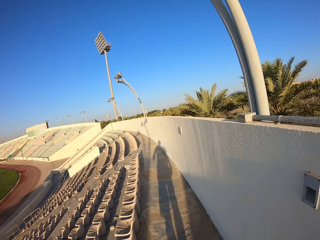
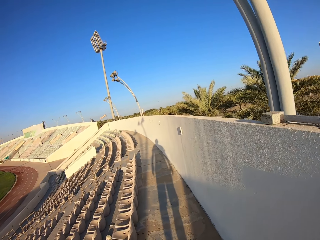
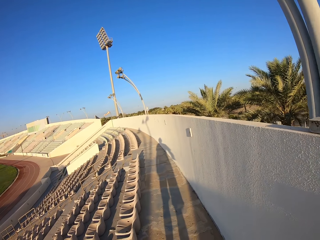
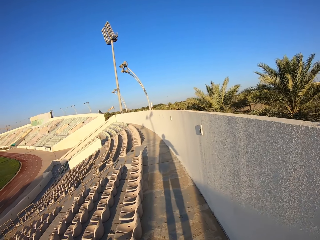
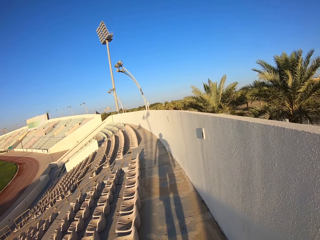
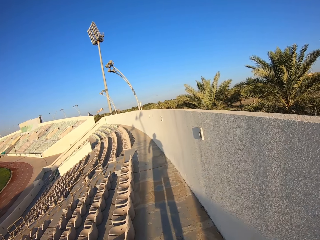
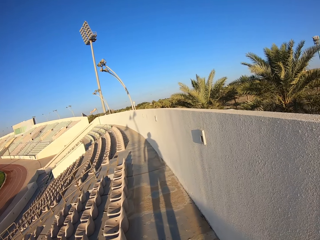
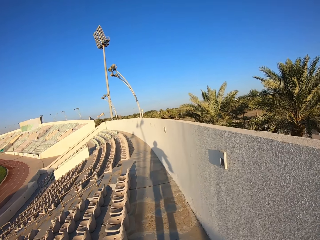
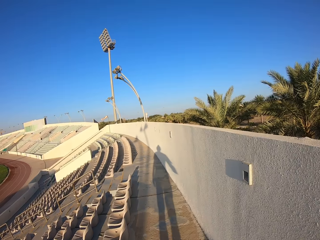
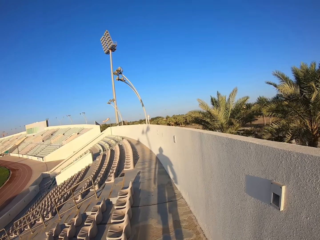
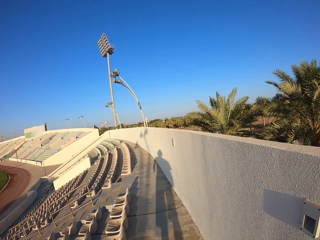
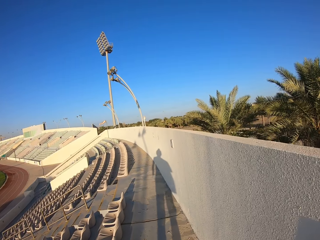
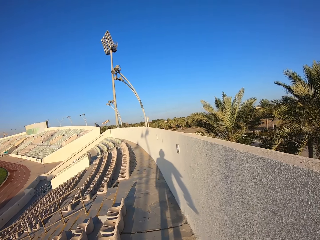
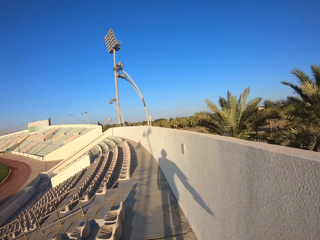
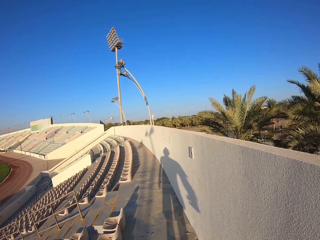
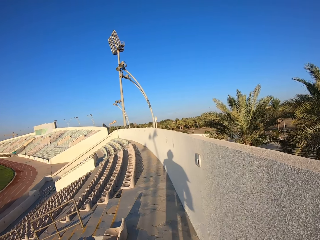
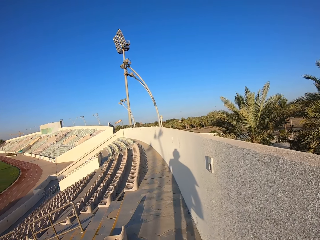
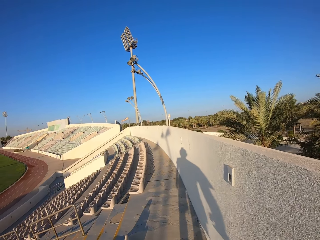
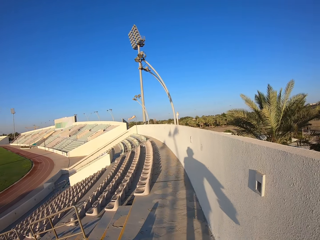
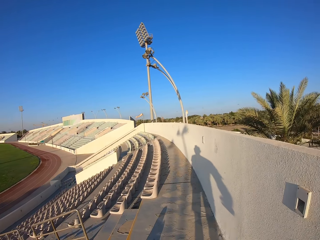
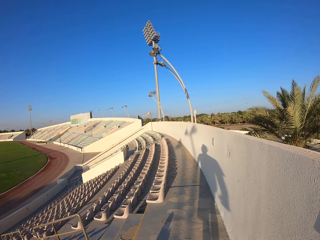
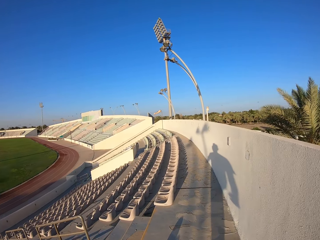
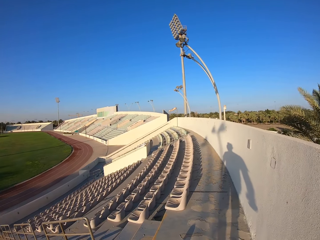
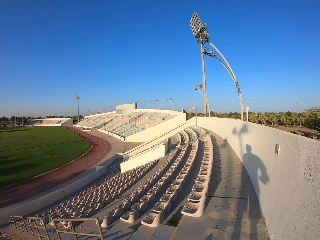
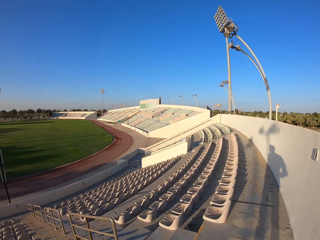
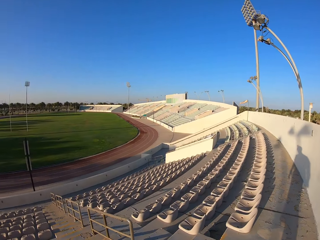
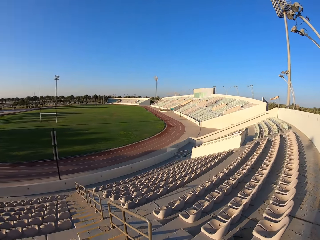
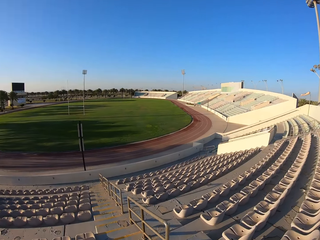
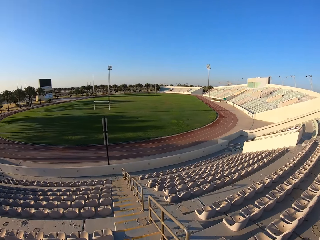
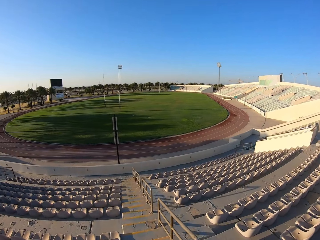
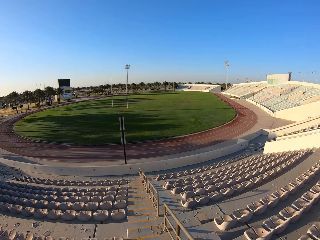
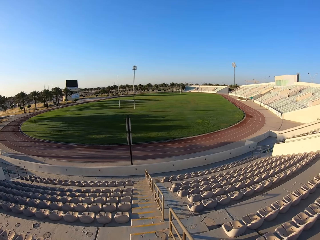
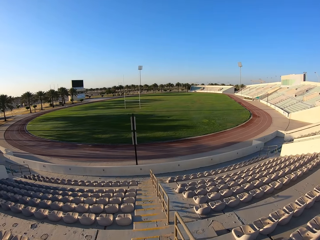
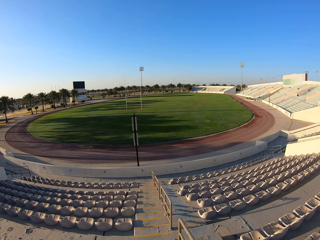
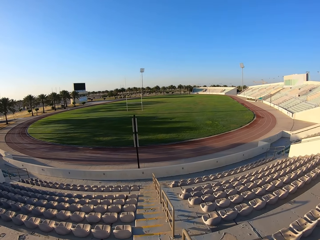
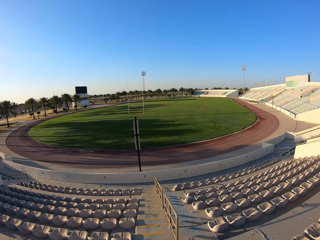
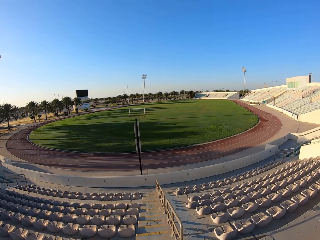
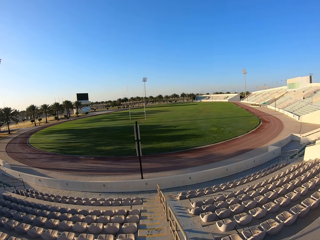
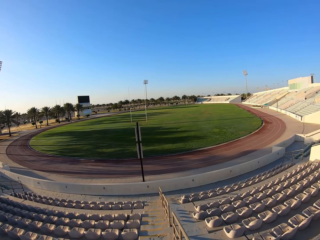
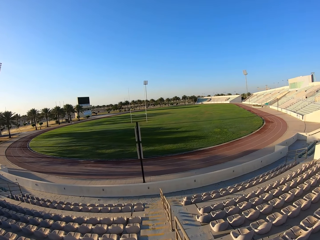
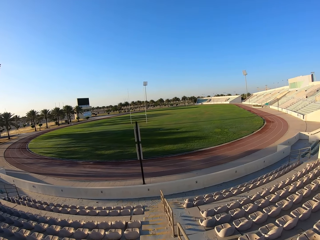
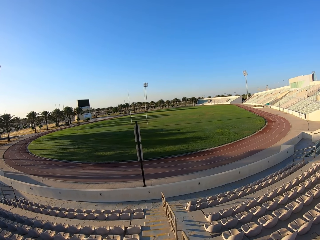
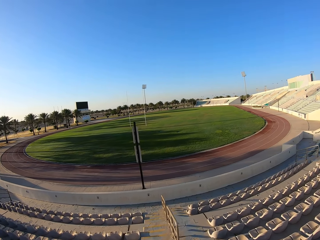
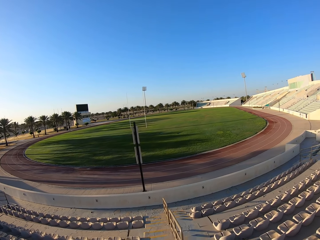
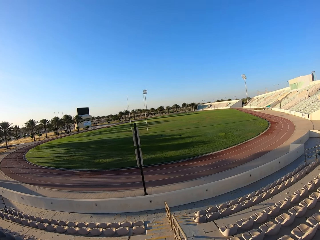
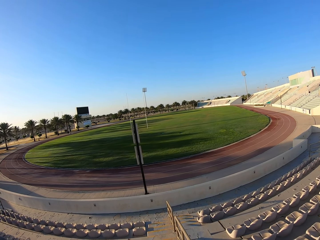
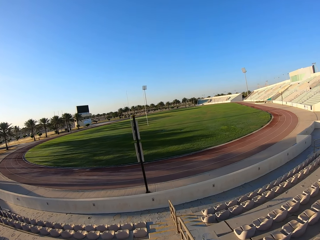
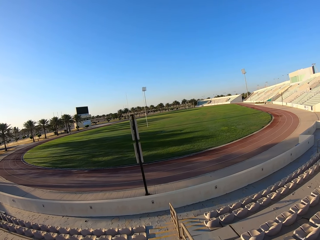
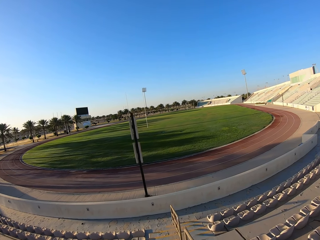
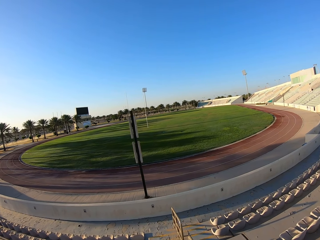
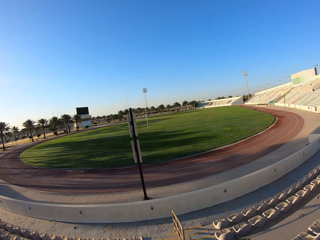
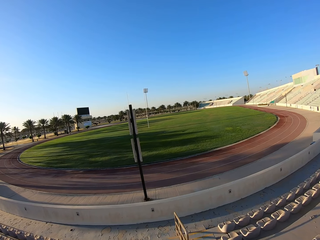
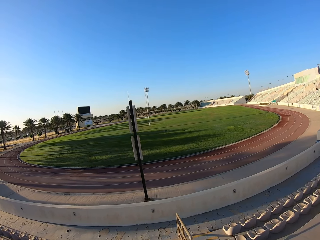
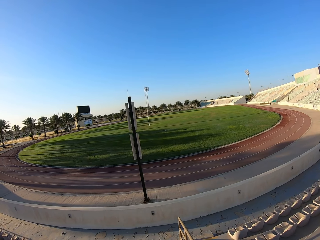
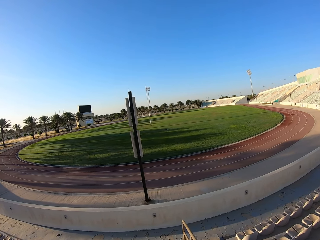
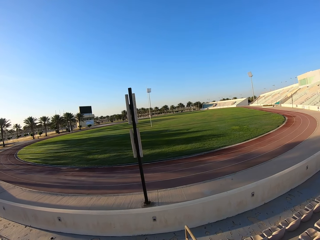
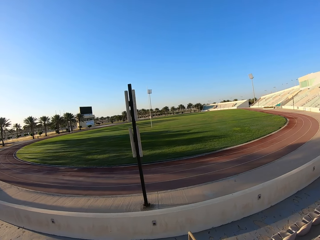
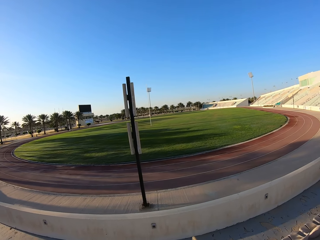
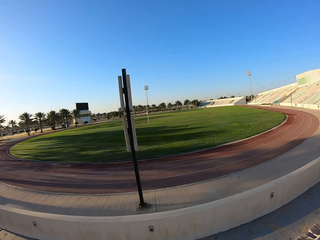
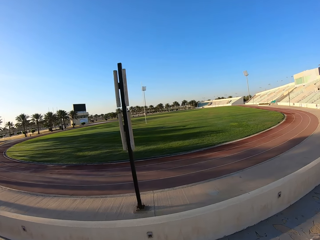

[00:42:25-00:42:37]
The camera wearer jogs down the stairs.

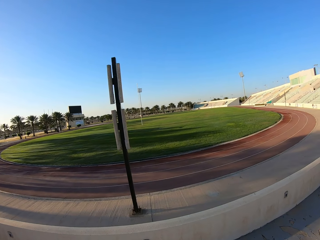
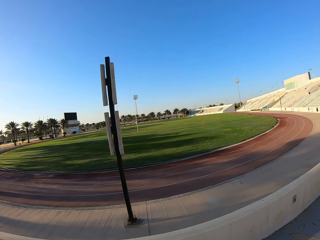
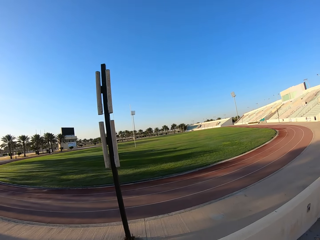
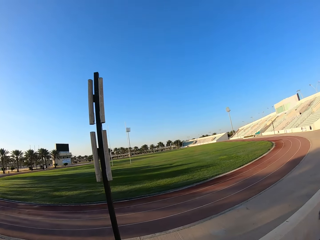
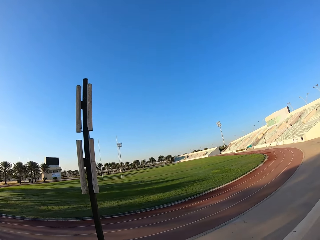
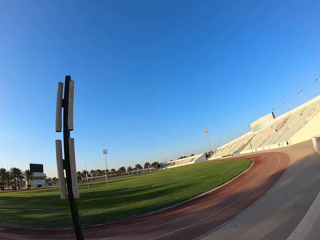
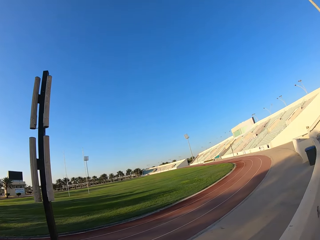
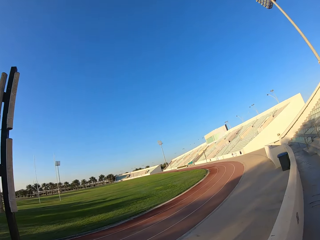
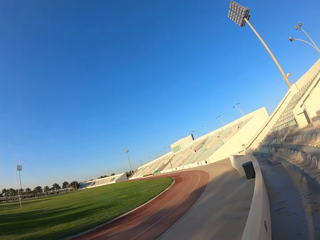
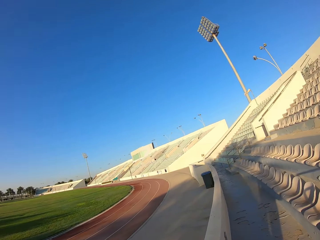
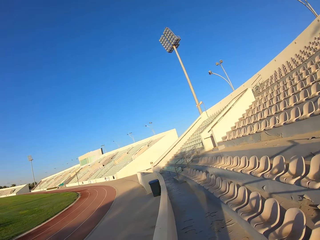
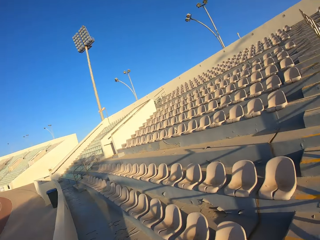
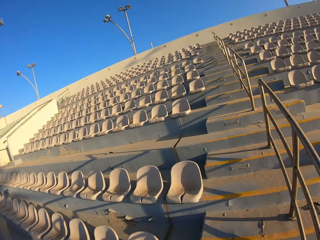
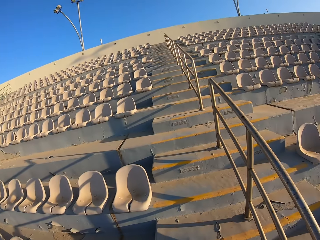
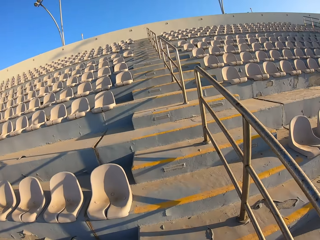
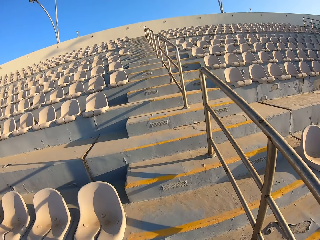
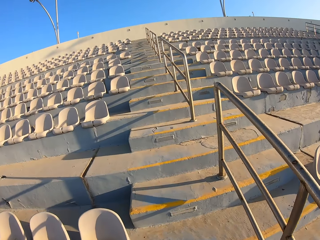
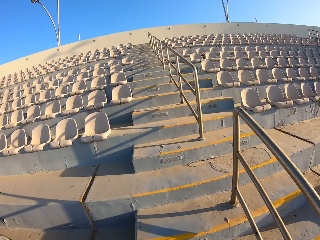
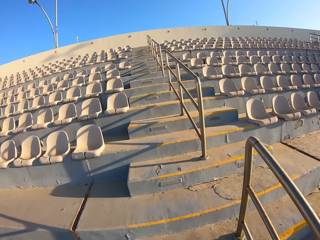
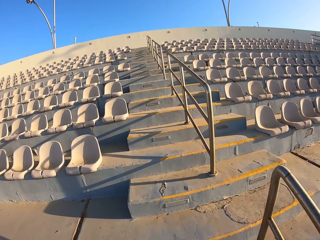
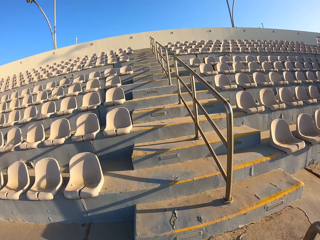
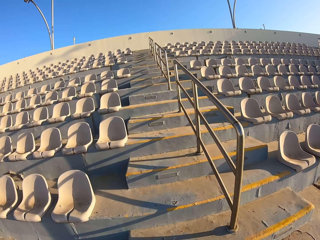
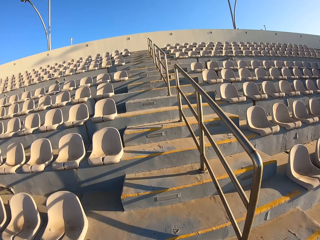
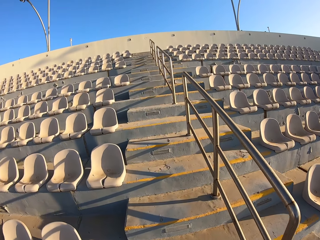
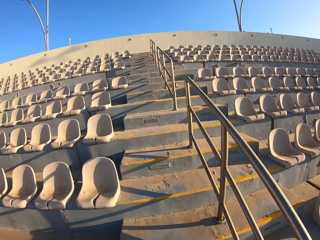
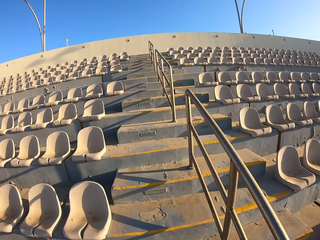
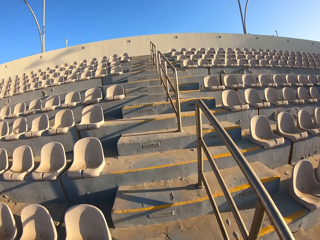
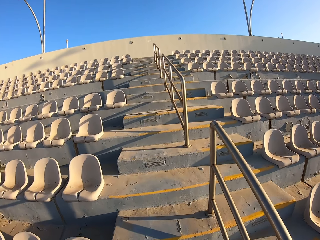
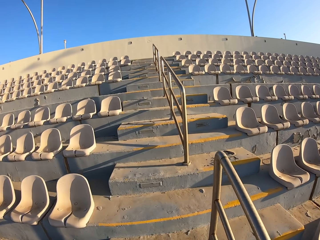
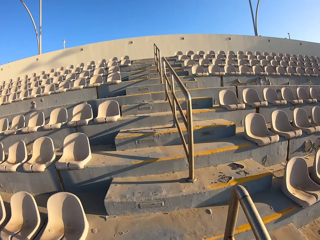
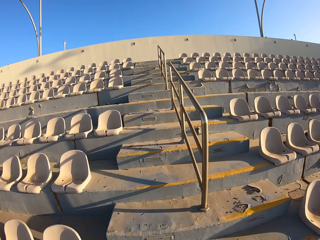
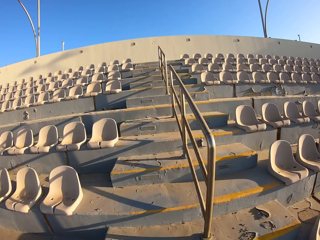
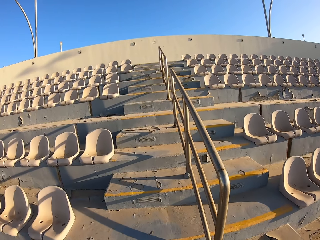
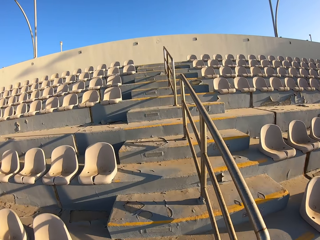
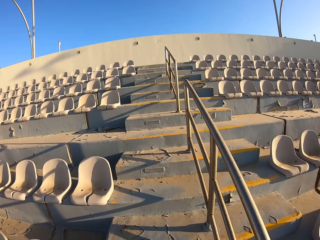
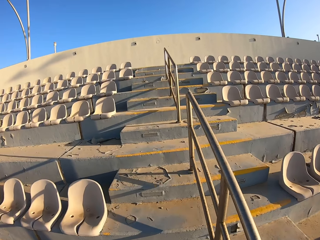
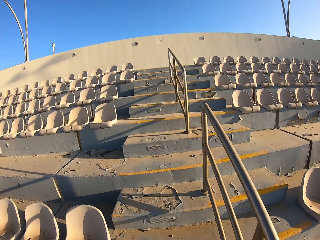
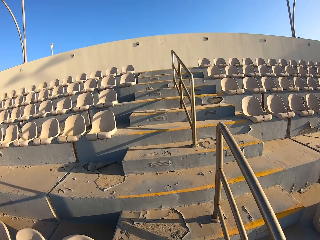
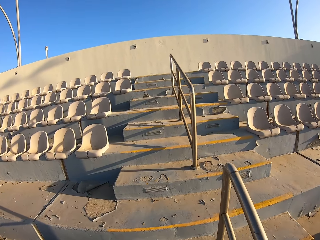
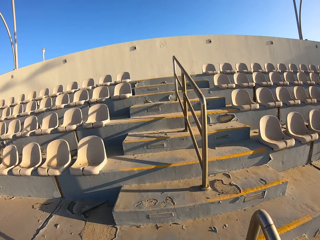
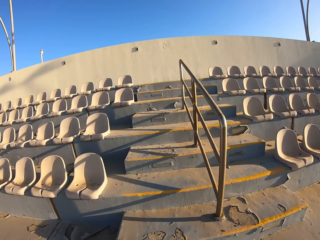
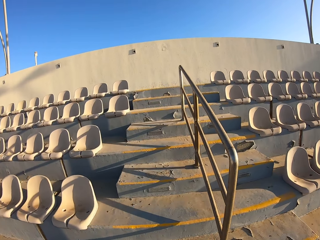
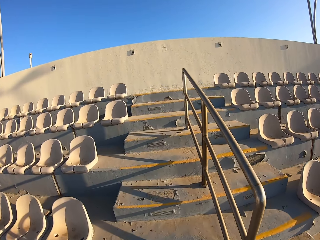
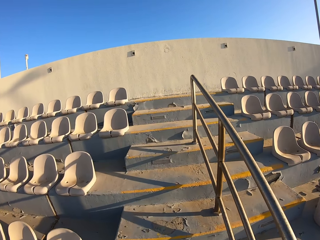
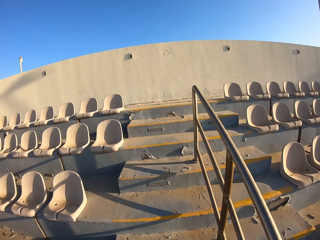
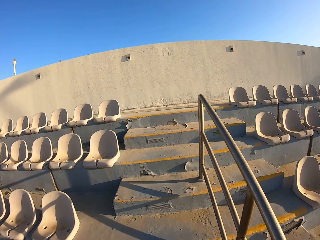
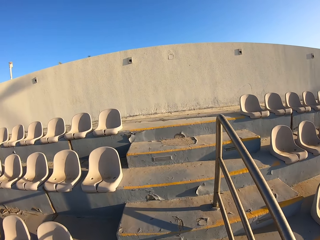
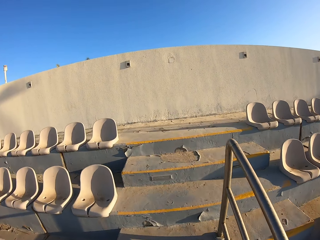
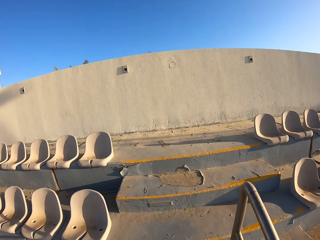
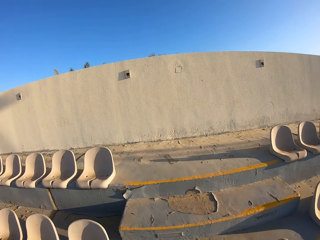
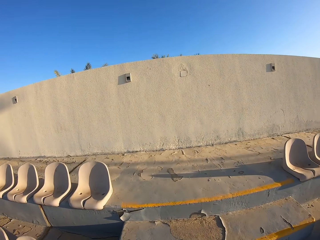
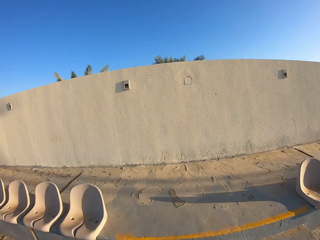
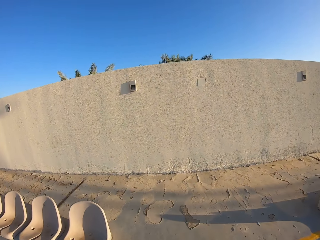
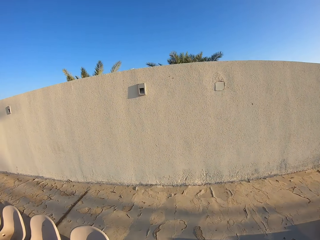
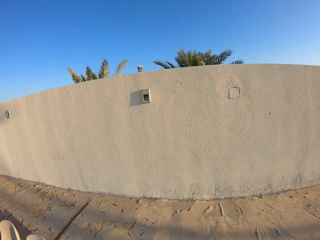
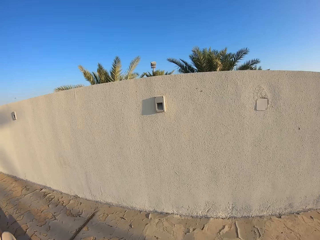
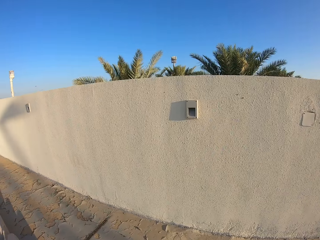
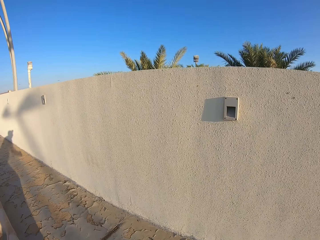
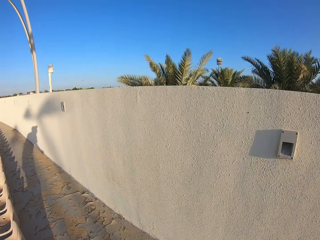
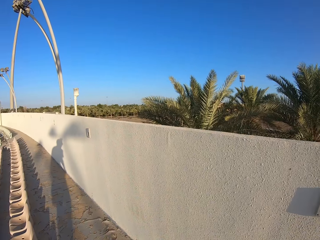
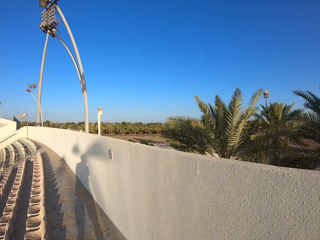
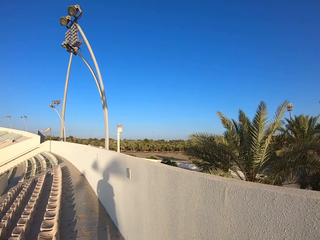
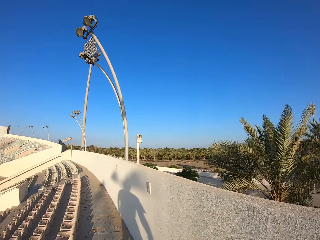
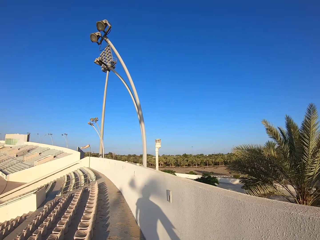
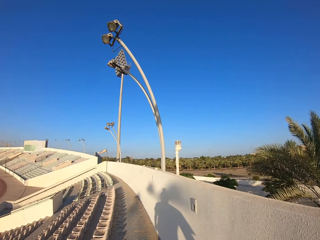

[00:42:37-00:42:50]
The camera wearer jogs up the stairs.
